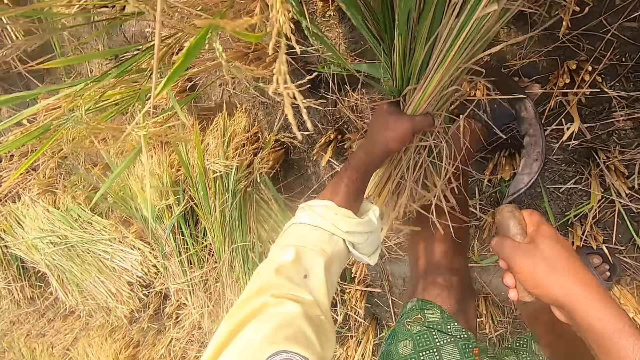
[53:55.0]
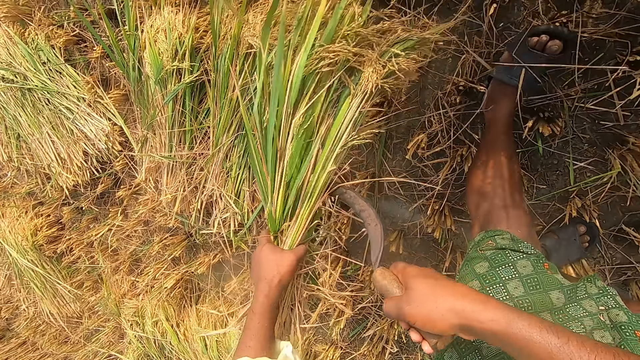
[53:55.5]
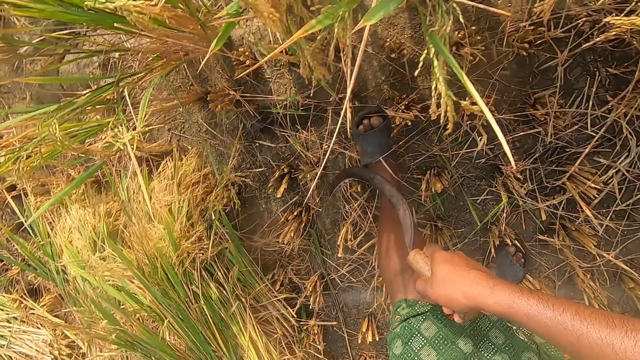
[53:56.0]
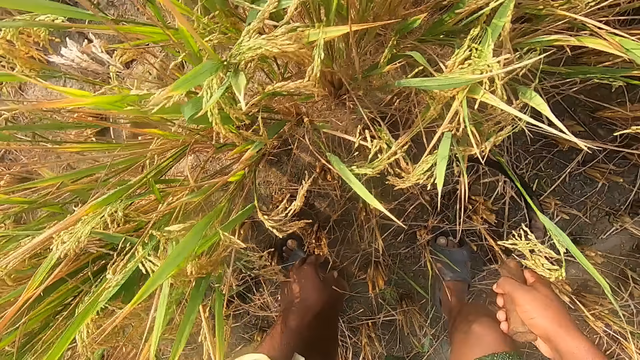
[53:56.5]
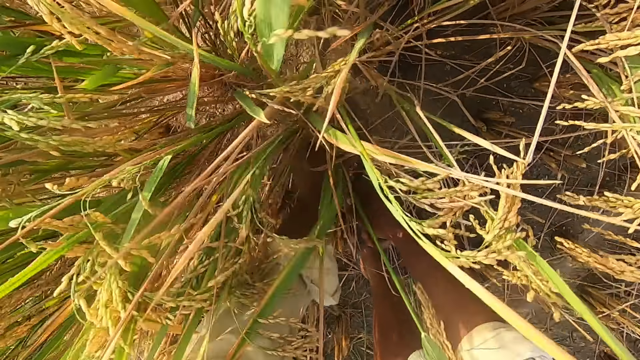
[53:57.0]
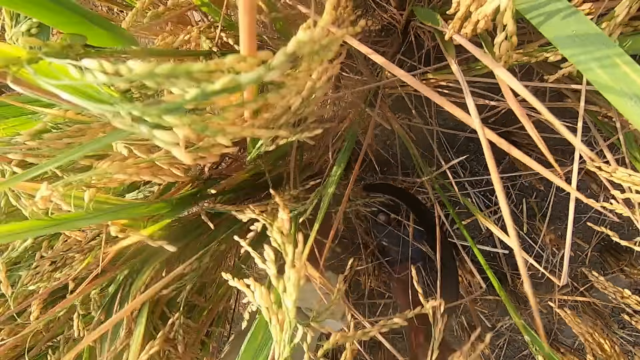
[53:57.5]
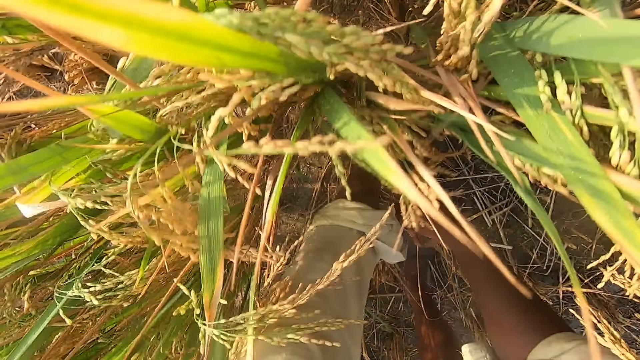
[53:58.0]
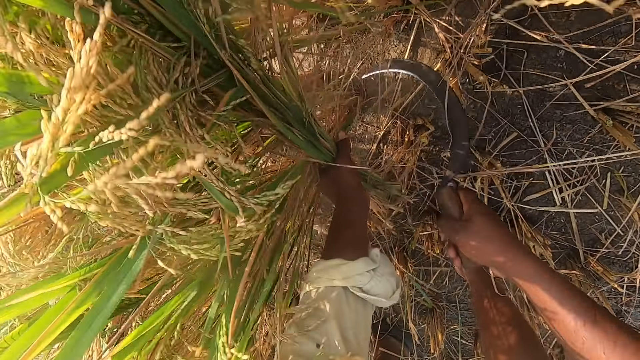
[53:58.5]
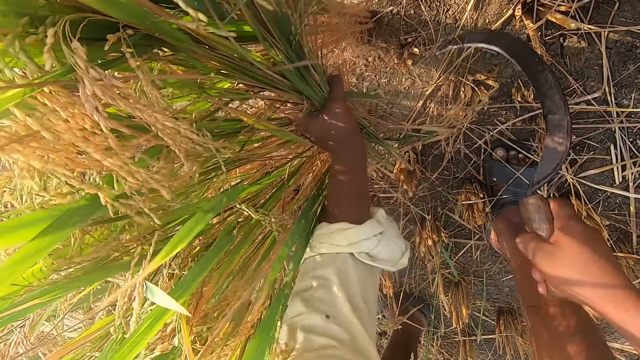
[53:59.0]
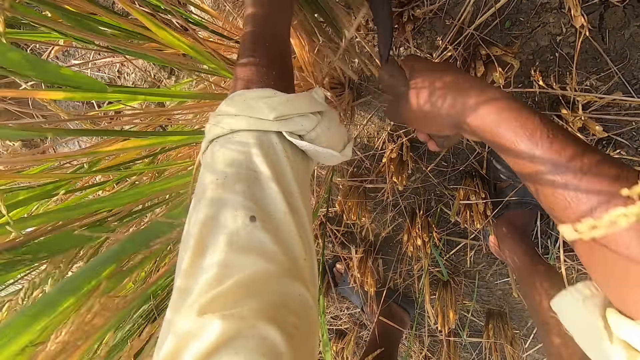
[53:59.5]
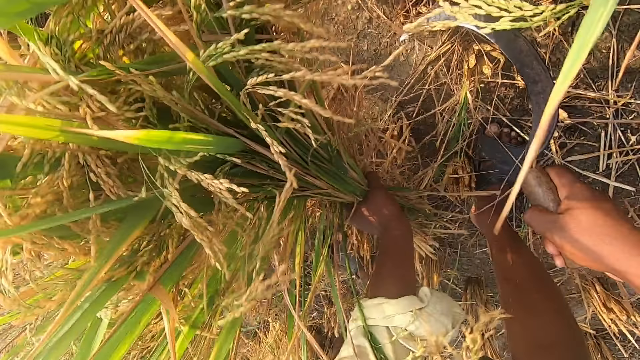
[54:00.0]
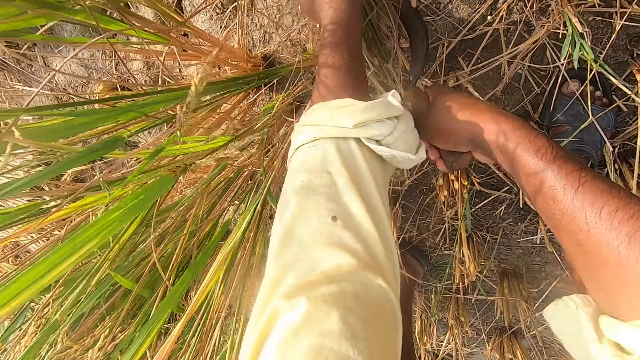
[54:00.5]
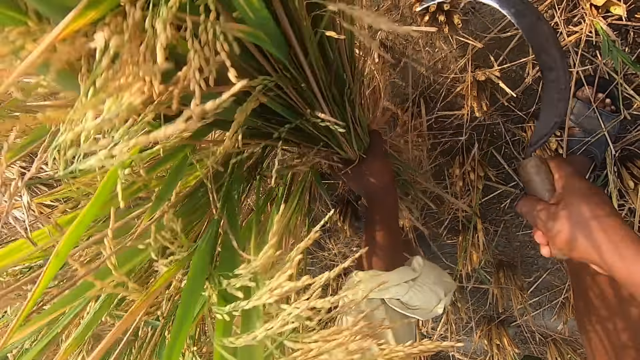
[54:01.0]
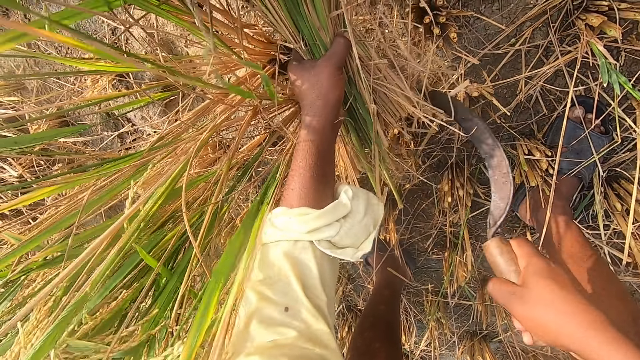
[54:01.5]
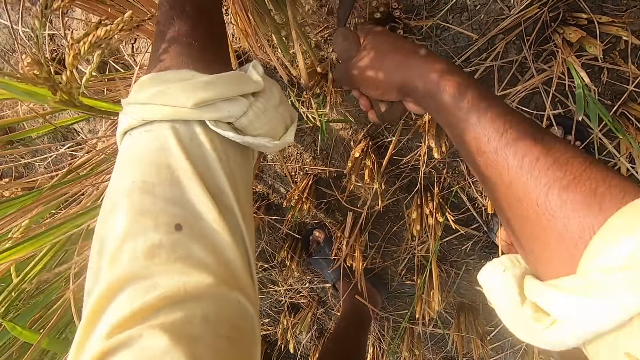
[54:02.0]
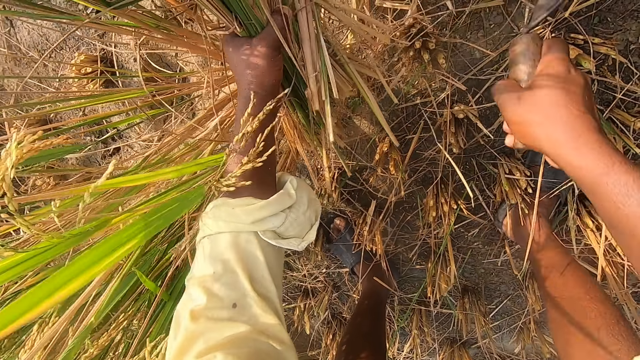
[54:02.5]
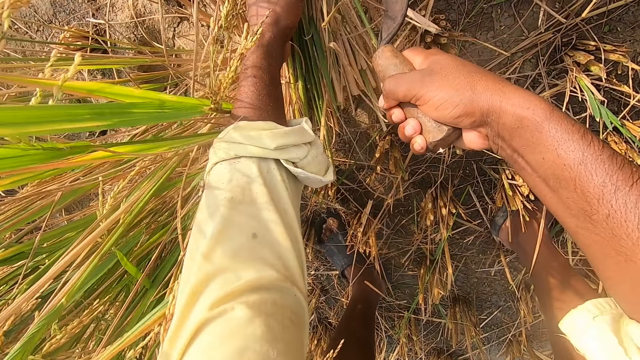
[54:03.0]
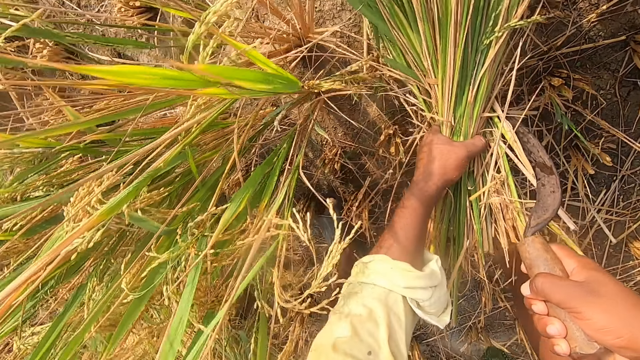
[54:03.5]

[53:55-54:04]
The camera wearer throws the napier grass on the ground. They cut the napier grass using a hand sickle tool.

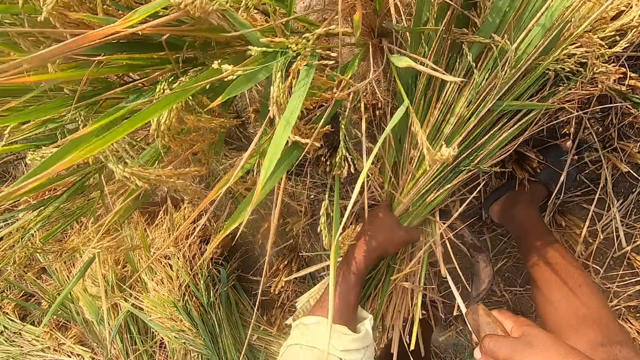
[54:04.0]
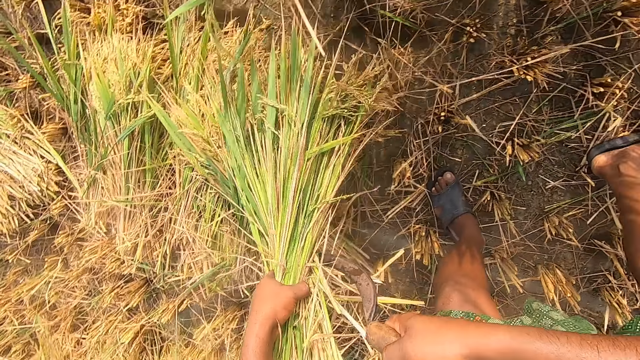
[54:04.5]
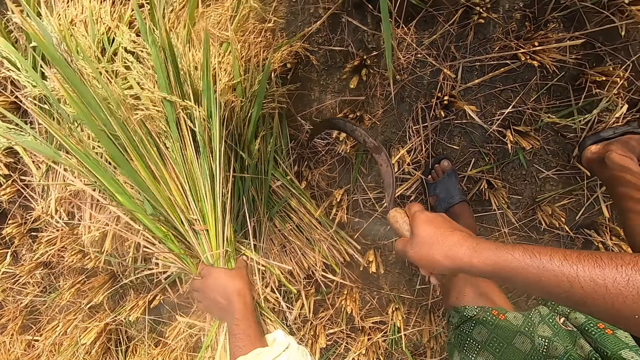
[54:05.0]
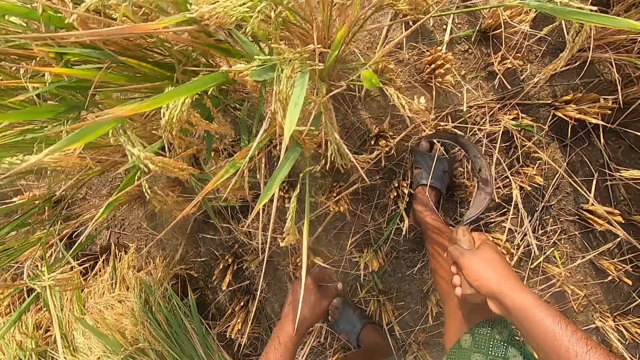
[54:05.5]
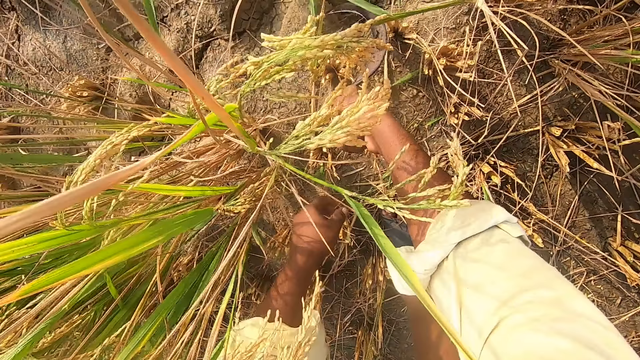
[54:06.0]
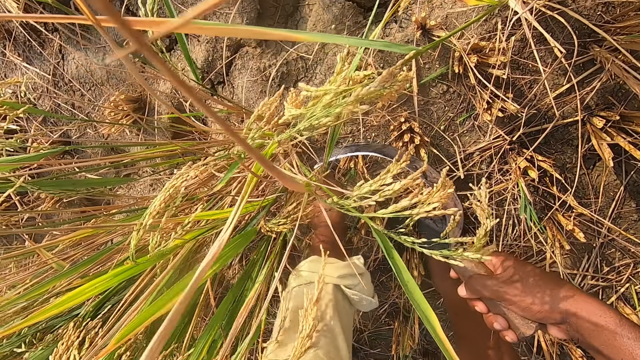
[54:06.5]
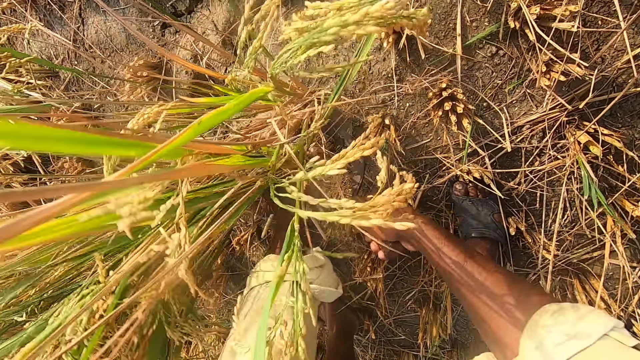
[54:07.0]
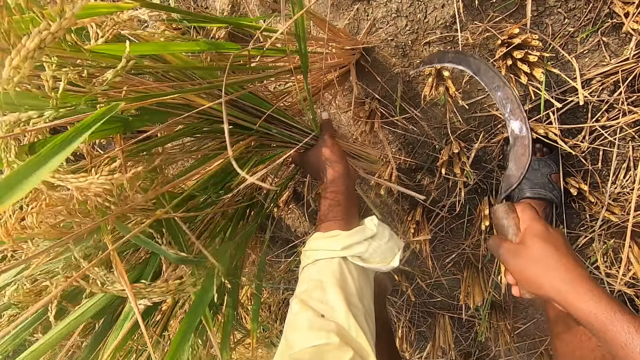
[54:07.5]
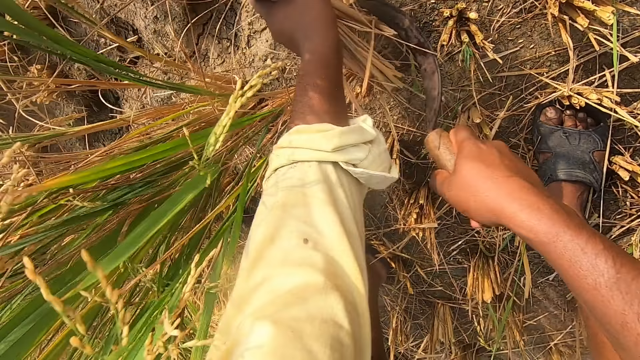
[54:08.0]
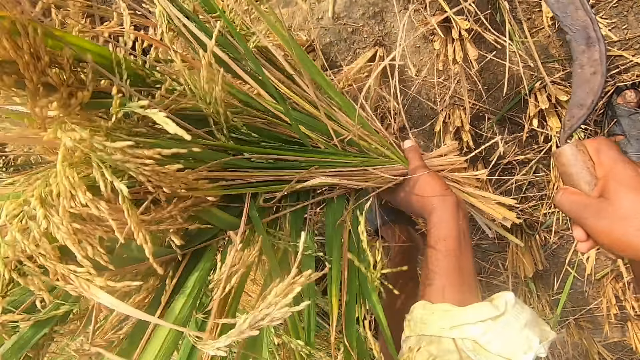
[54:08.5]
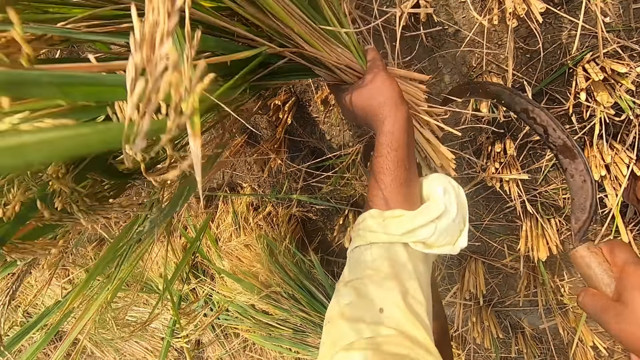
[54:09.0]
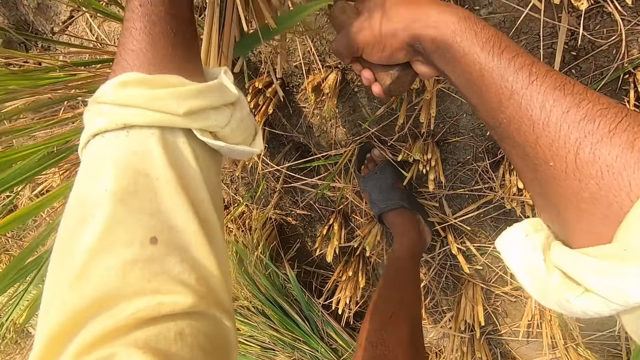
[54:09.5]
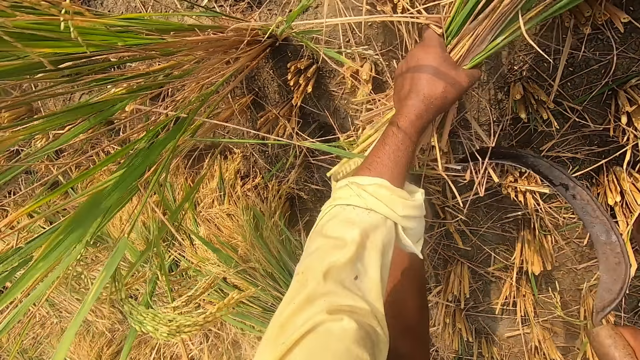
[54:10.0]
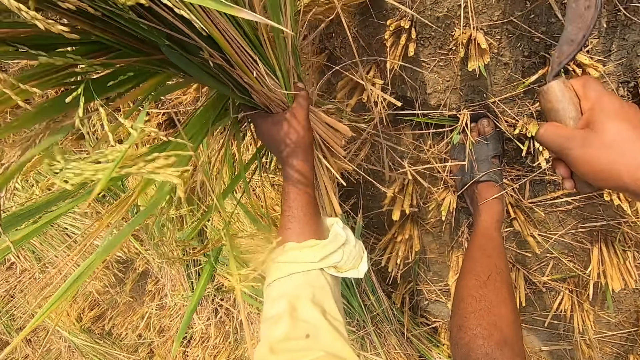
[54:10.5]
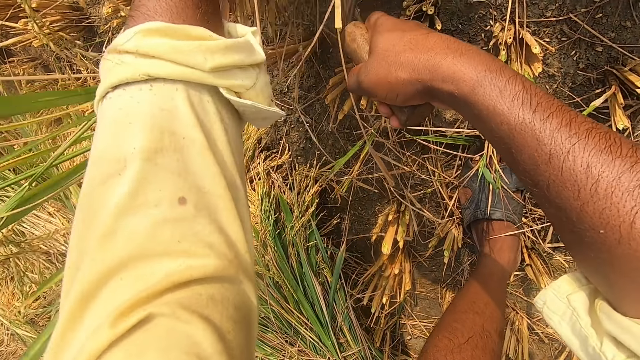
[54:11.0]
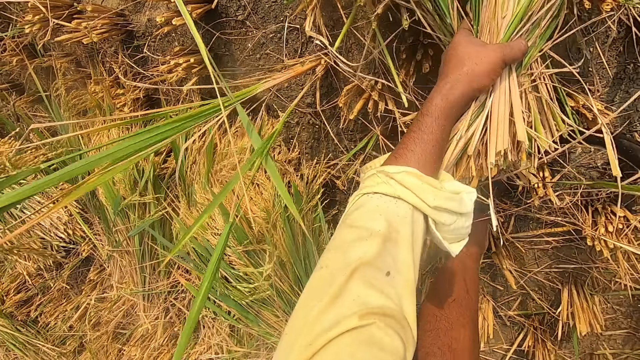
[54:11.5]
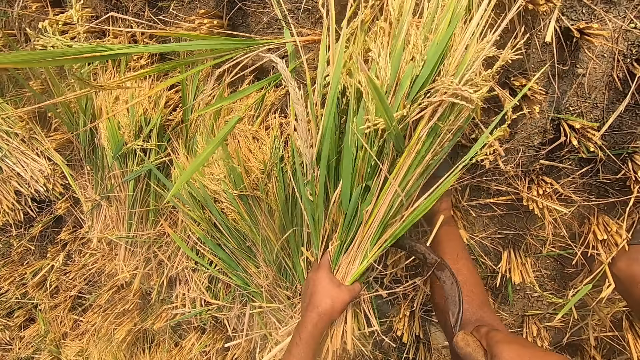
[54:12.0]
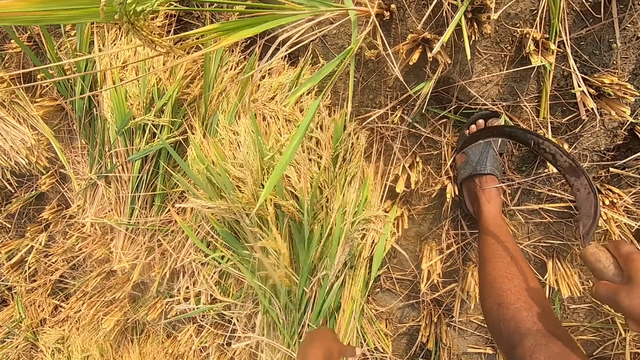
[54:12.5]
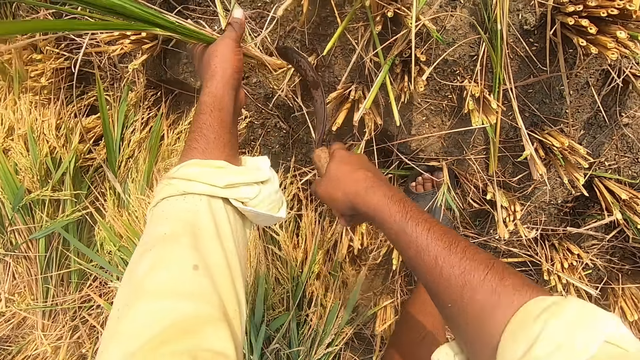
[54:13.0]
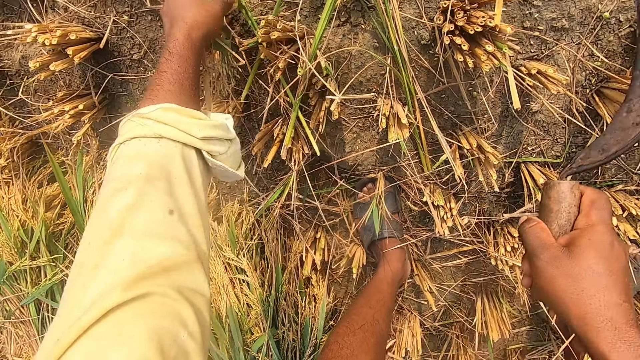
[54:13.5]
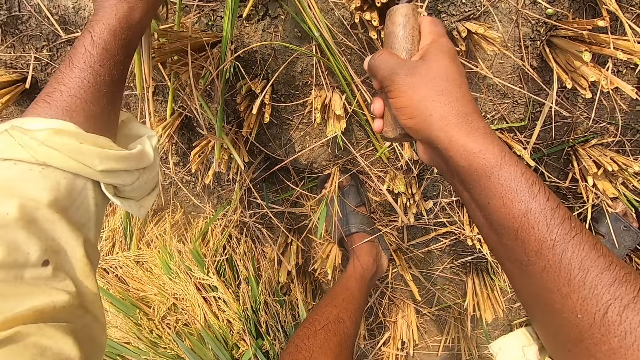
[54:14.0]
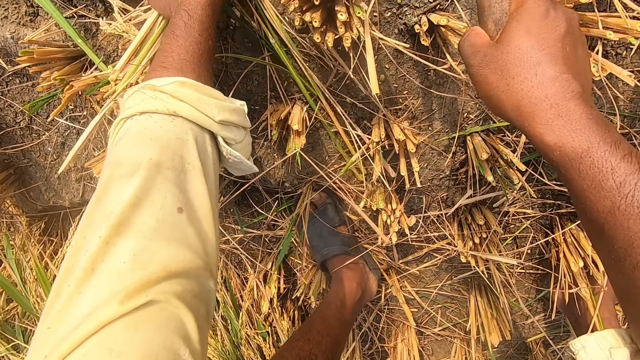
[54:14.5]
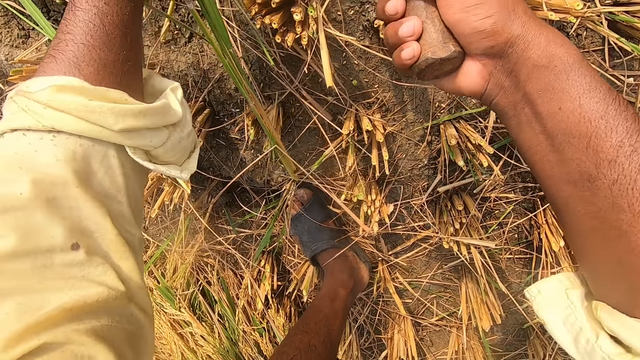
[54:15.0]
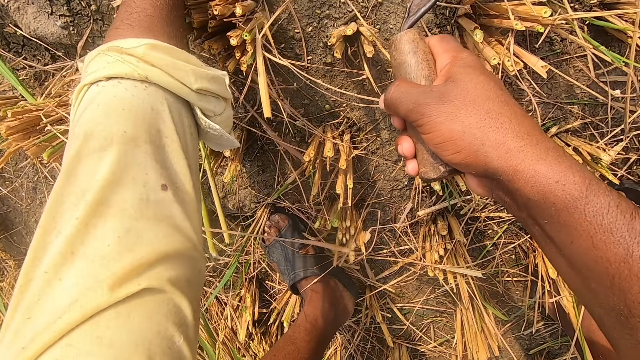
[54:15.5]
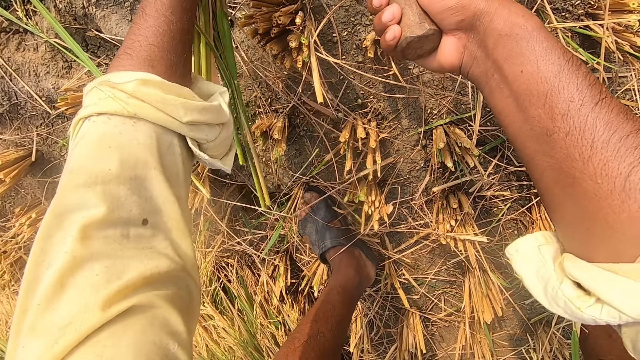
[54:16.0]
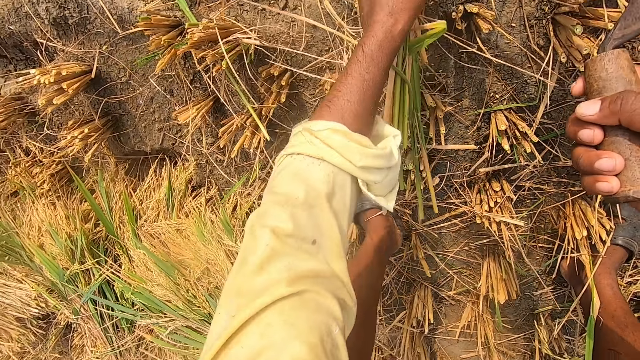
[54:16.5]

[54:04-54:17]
The camera wearer throws the napier grass on the ground. They cut the napier grass using a hand sickle tool. They throw the napier grass on the ground and cut the napier grass using the hand sickle tool.
